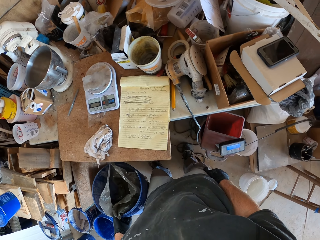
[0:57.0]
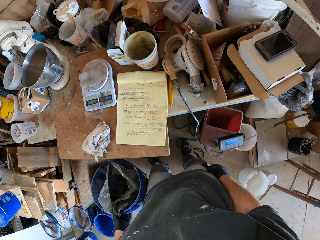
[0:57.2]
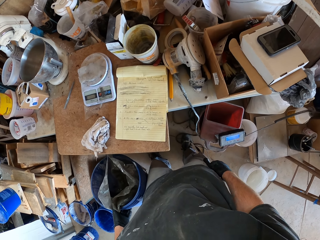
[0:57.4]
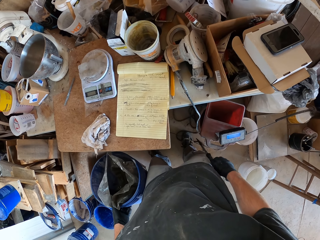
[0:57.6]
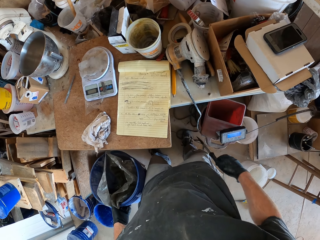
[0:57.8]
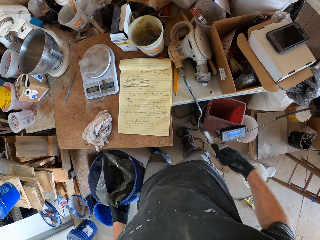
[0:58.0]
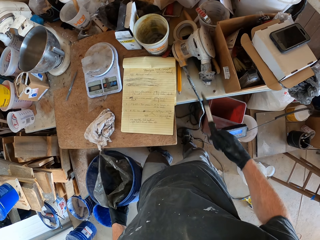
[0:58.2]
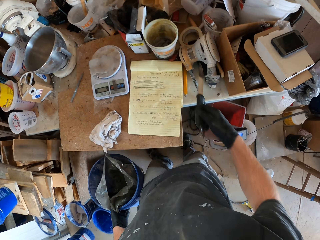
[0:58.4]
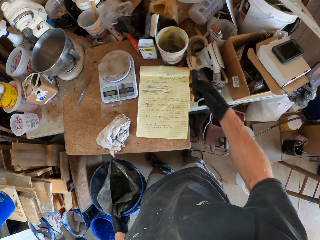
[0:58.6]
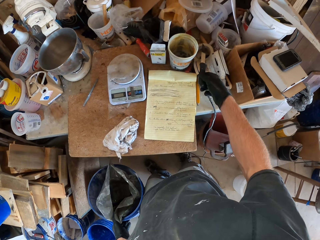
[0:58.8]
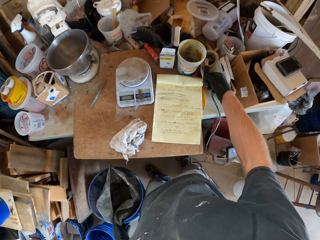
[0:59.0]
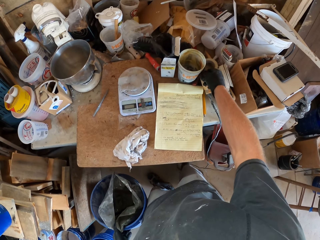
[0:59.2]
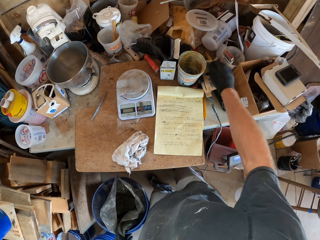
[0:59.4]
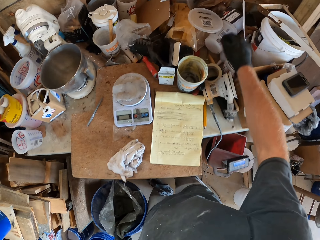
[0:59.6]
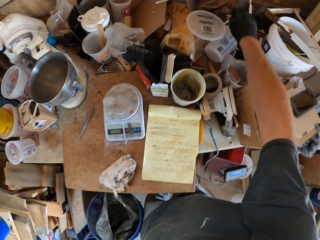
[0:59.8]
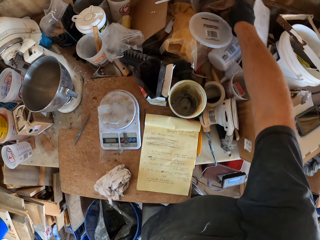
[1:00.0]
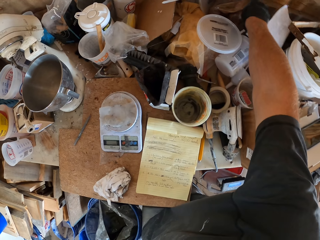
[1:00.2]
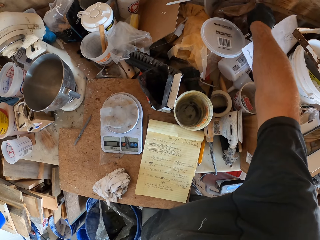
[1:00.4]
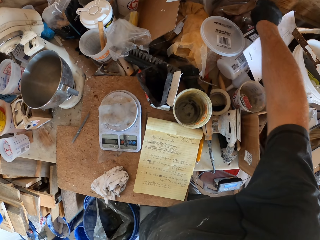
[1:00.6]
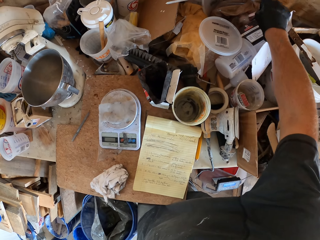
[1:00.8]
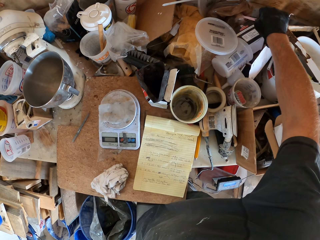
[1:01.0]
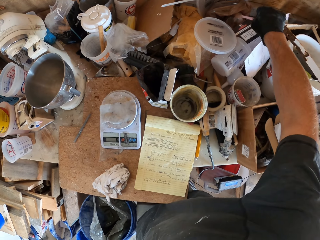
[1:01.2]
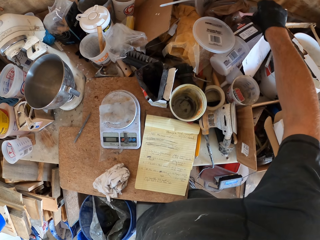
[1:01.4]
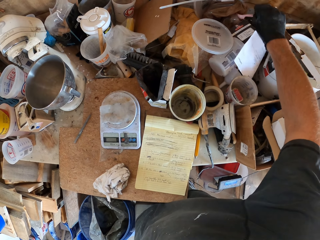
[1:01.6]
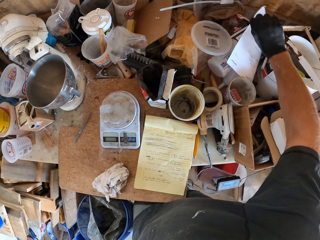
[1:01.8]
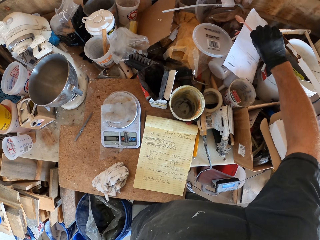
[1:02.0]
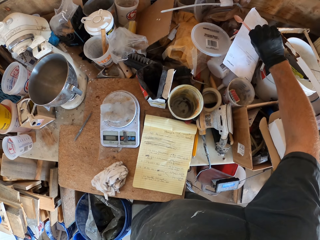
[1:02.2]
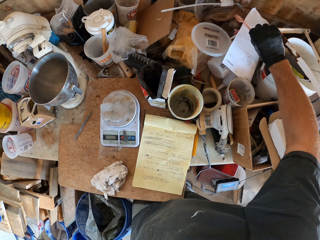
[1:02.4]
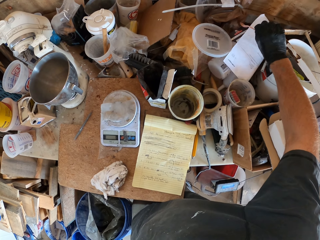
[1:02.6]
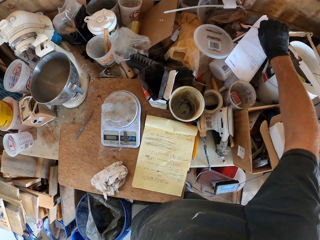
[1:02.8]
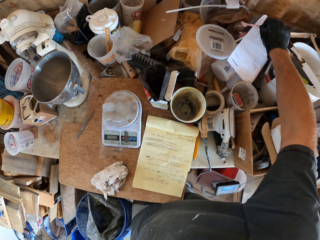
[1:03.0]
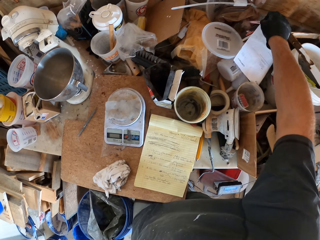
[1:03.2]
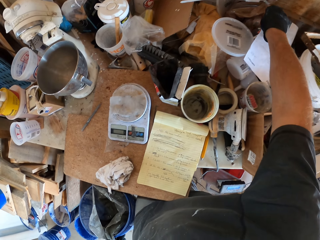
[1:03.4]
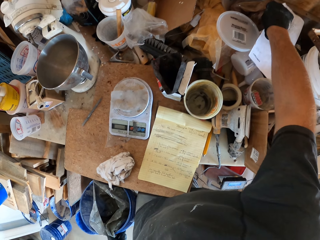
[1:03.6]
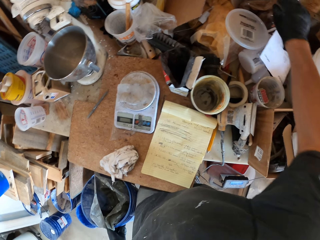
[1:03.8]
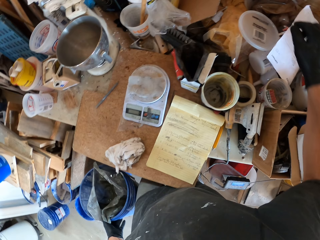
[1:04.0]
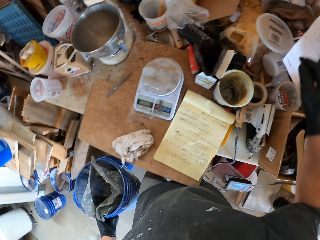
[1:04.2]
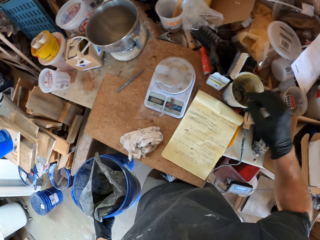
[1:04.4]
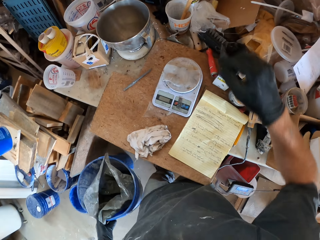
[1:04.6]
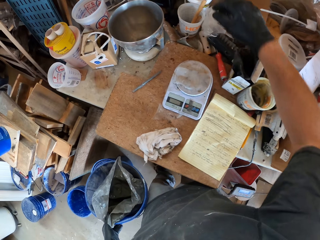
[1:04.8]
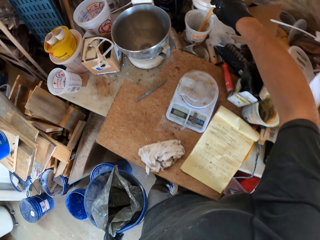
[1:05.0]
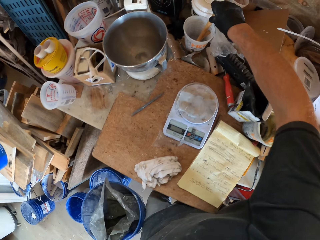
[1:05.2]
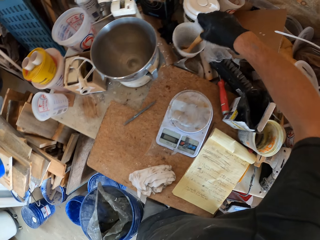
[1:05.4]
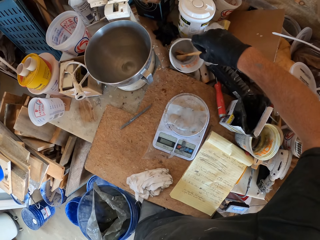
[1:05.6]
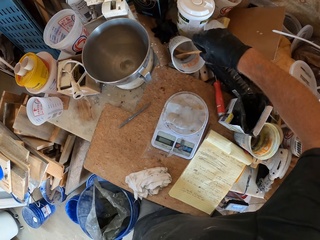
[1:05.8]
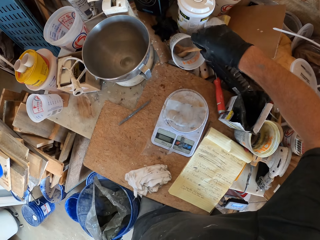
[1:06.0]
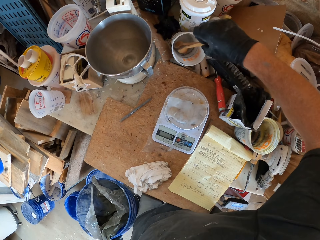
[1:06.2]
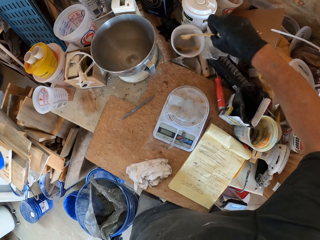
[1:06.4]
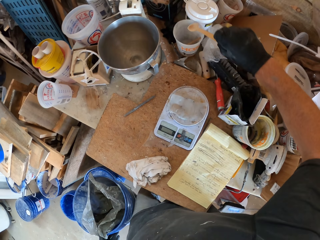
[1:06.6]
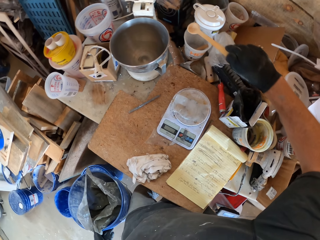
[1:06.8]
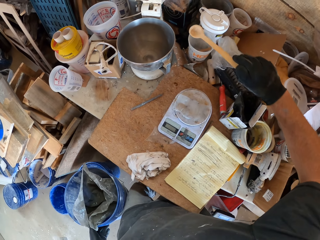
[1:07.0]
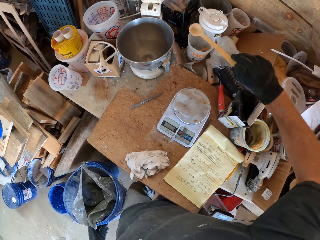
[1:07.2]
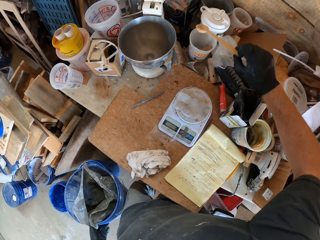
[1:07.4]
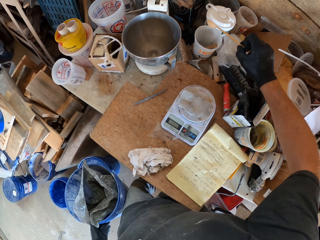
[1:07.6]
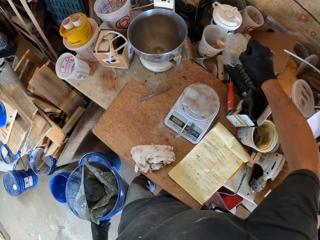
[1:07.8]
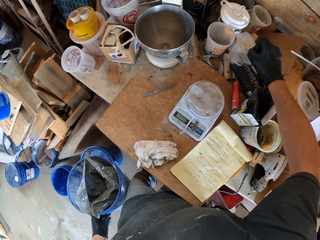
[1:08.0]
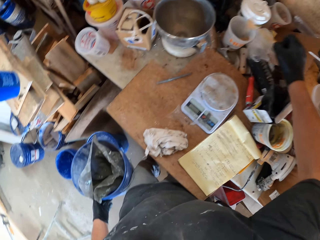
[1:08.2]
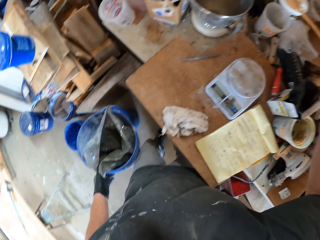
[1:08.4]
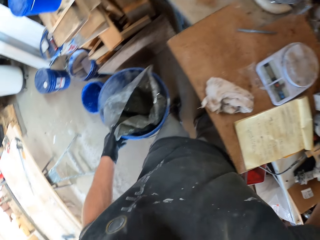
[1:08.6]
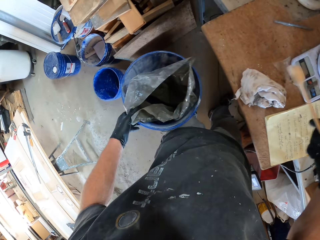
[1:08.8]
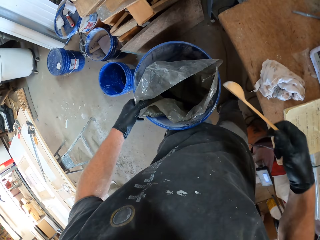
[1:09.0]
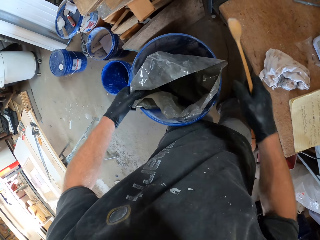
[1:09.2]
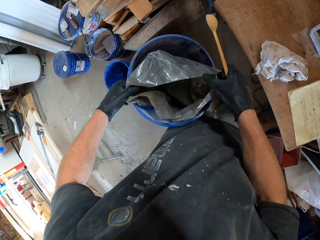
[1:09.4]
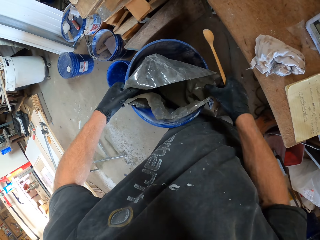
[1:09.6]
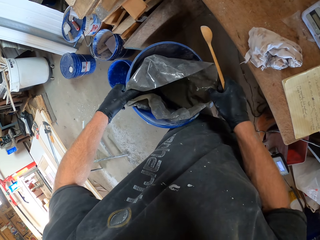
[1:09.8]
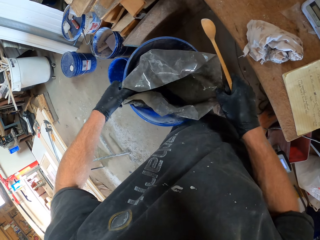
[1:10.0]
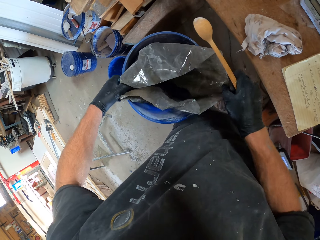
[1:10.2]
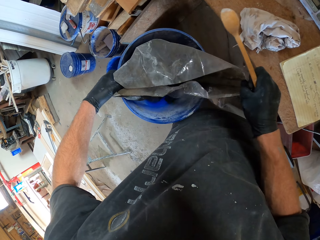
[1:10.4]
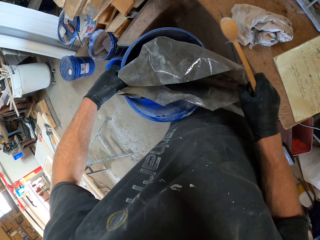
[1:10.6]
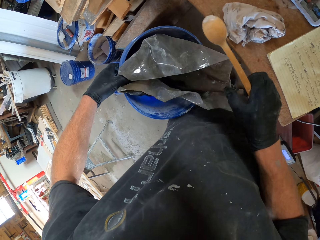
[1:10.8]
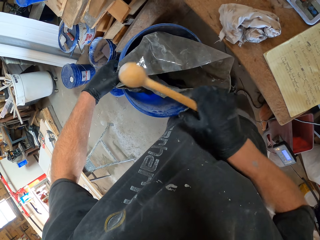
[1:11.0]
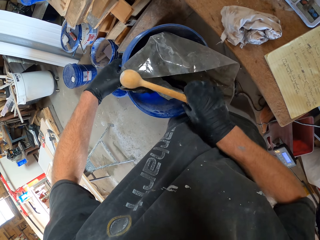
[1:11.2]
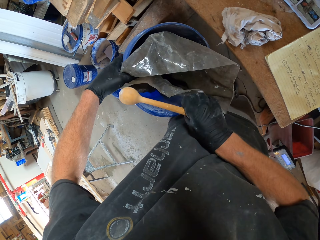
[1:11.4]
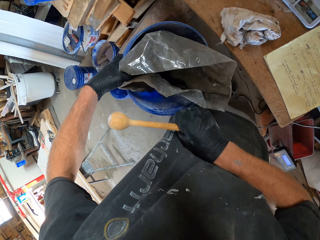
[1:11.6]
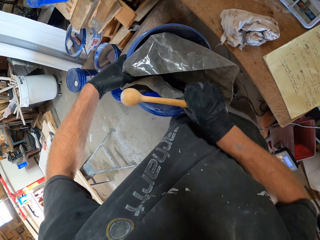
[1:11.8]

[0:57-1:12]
The camera wearer puts the knife on the table. They pick up the spoon. They put the spoon on the table. They pick up the spoon. They look at the spoon. They hit the spoon on the container. They move the polythene bag. They scoop something.

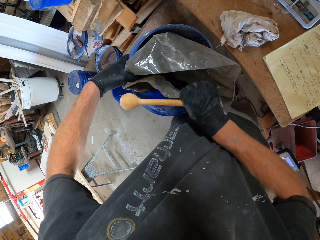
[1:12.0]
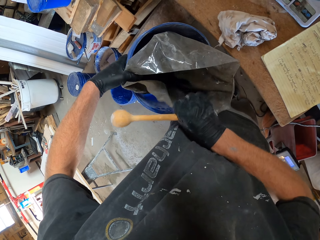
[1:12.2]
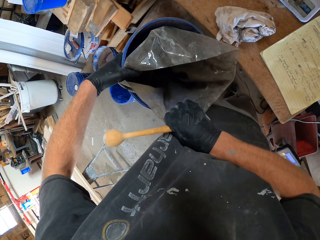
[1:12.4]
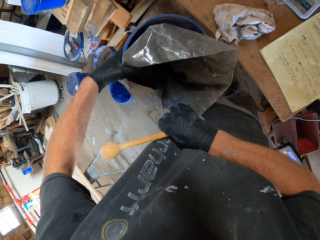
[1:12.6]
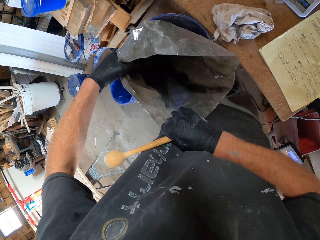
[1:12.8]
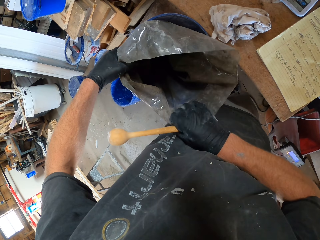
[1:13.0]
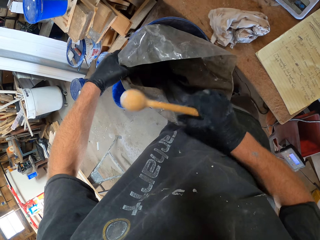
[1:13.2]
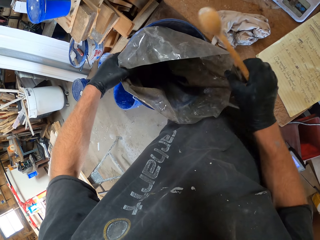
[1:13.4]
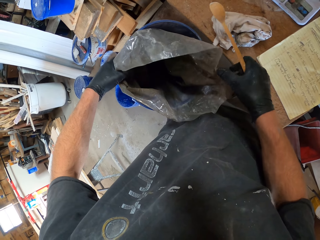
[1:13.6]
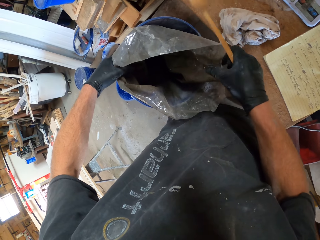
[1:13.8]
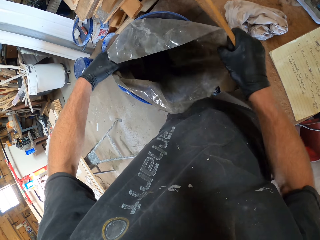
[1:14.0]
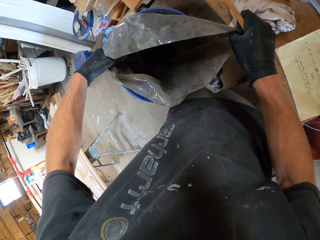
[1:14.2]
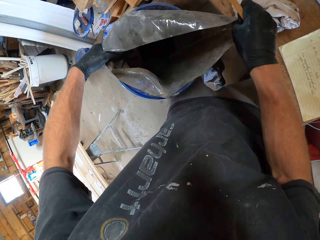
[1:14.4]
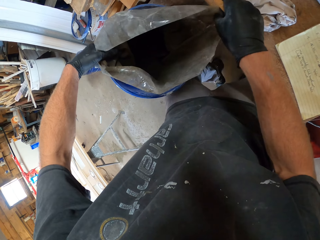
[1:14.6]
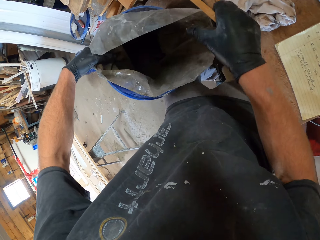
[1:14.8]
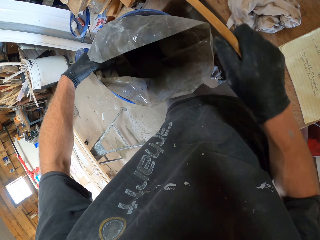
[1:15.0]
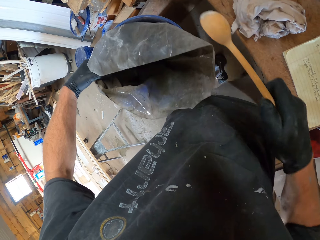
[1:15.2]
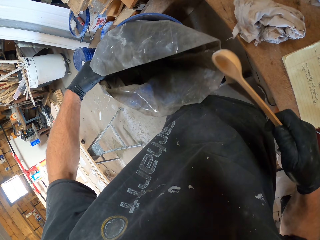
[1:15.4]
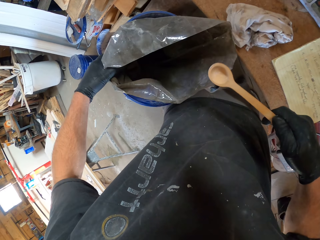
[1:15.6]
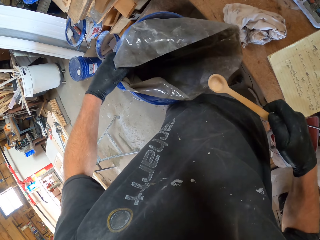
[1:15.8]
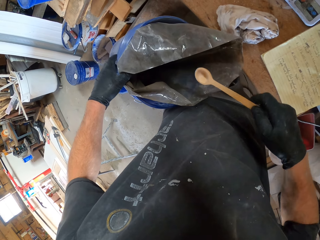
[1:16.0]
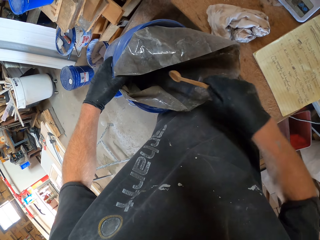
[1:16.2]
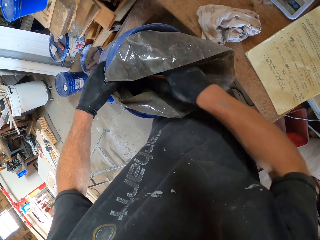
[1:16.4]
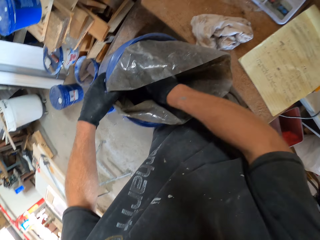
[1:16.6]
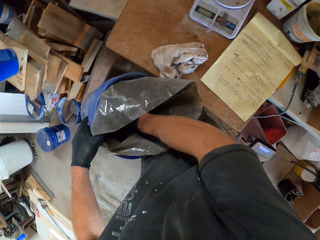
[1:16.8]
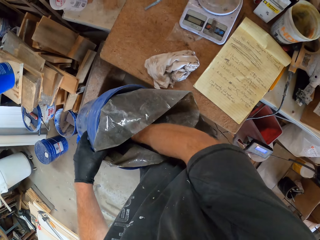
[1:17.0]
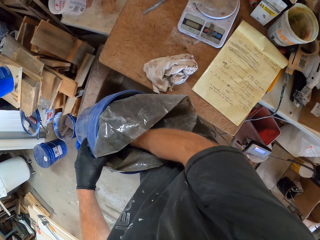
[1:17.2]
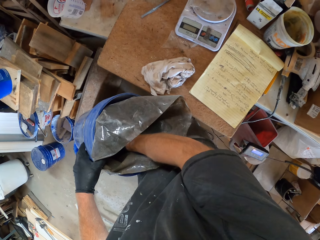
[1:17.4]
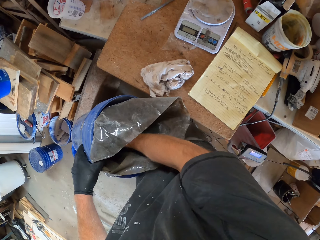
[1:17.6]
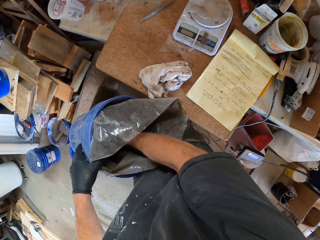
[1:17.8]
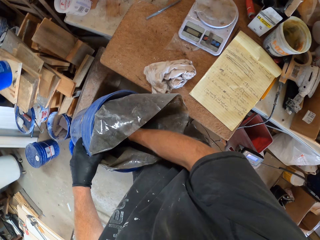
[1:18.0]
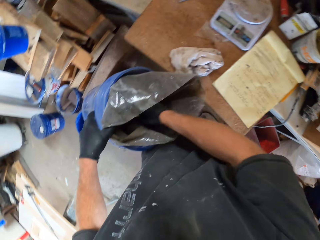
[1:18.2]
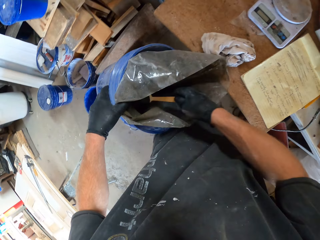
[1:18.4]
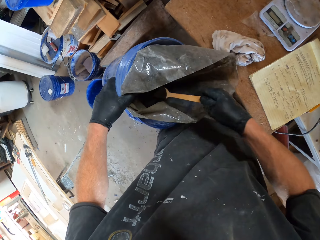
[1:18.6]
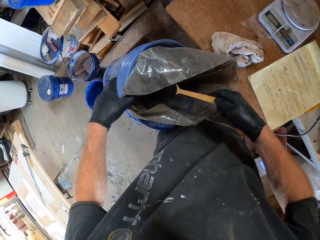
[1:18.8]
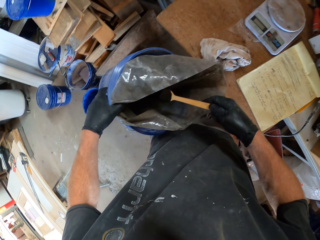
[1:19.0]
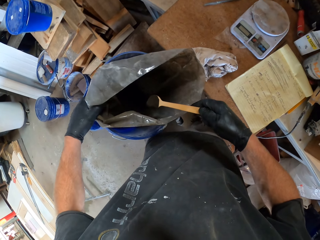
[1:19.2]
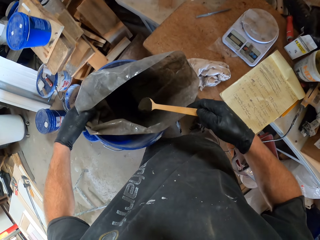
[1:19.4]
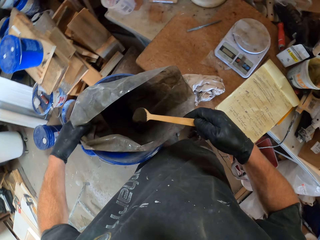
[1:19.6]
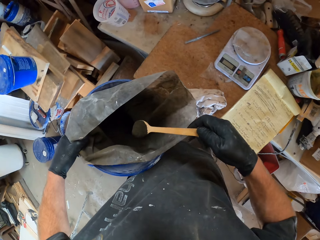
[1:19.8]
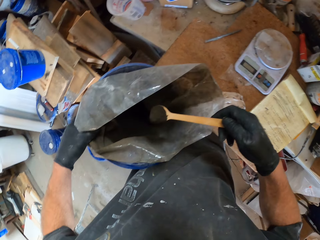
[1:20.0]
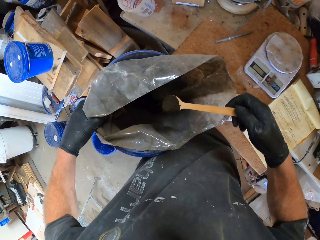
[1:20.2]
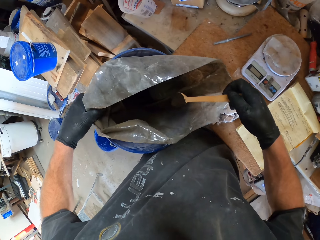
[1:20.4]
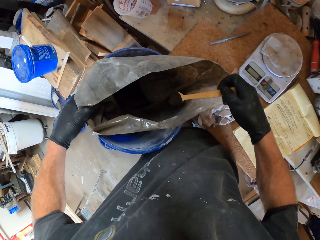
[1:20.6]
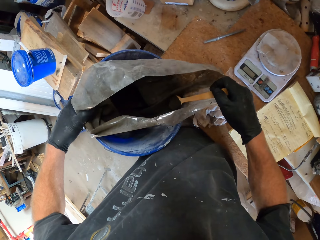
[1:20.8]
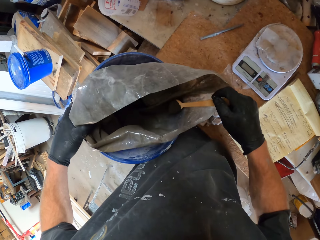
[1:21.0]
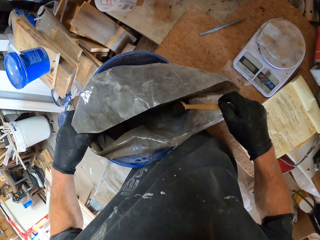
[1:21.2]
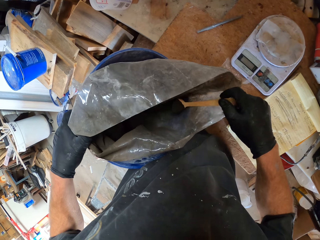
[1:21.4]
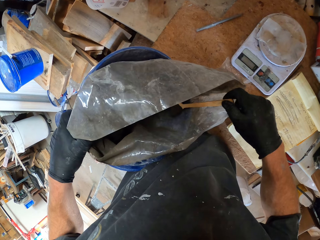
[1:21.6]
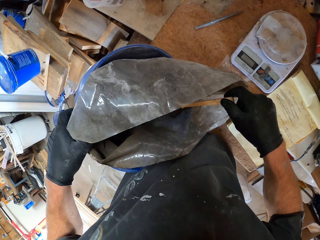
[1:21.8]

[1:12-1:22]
The camera wearer looks at the polythene bag. They scoop the powder with the spoon. They put the spoon on the polythene bag.
